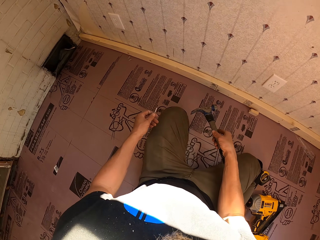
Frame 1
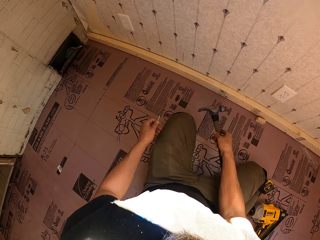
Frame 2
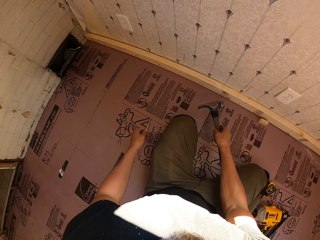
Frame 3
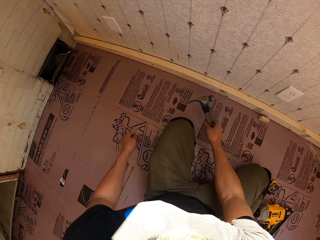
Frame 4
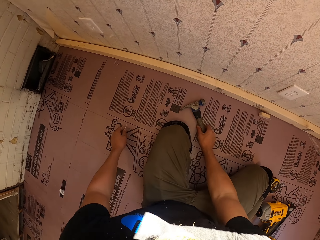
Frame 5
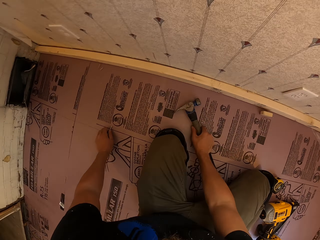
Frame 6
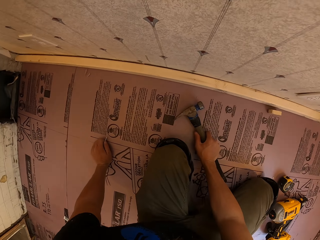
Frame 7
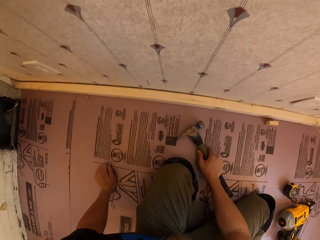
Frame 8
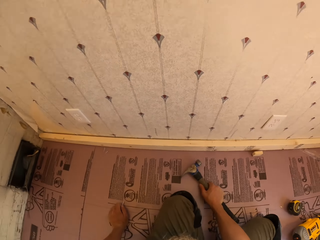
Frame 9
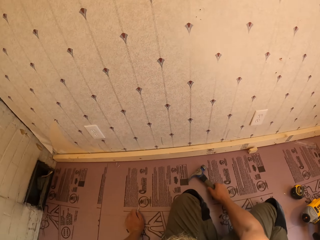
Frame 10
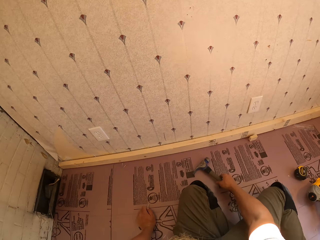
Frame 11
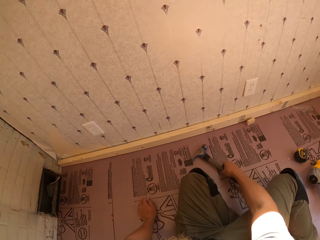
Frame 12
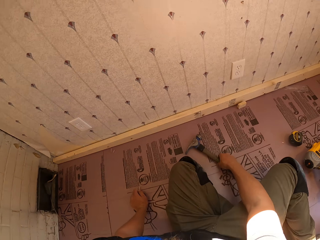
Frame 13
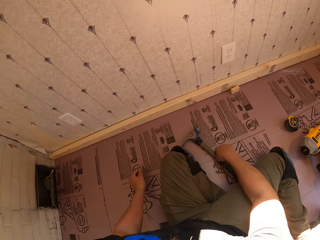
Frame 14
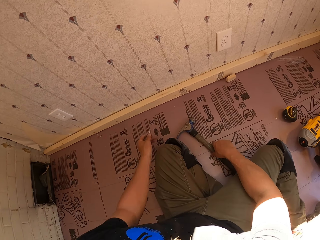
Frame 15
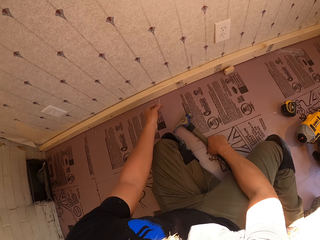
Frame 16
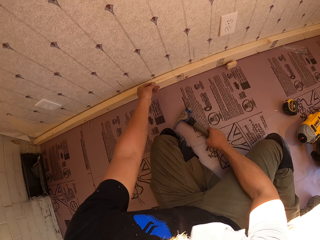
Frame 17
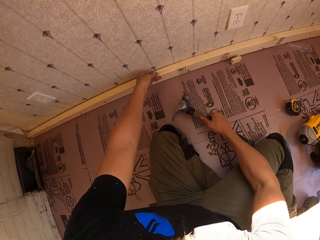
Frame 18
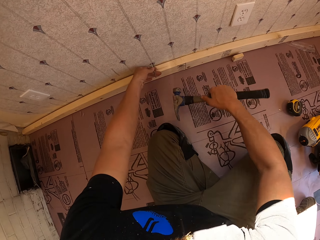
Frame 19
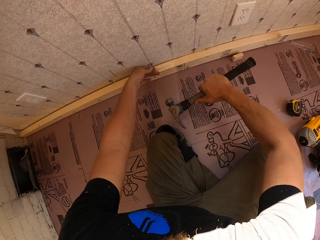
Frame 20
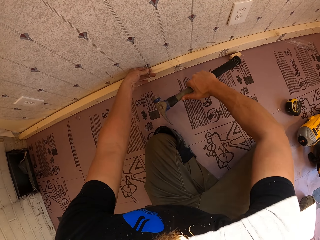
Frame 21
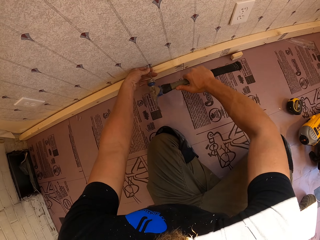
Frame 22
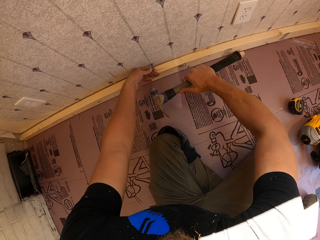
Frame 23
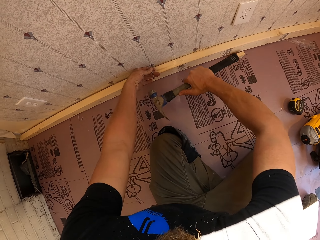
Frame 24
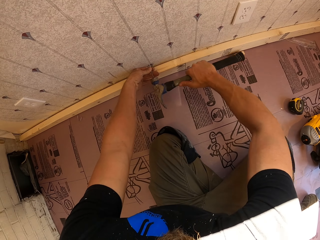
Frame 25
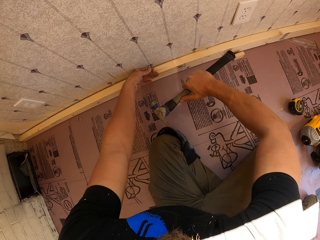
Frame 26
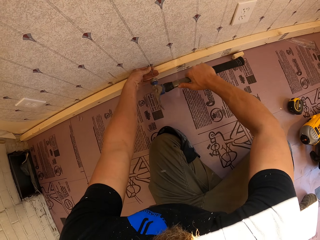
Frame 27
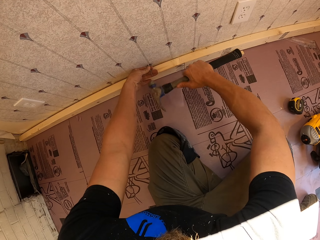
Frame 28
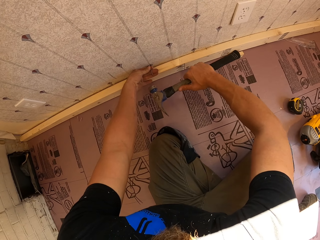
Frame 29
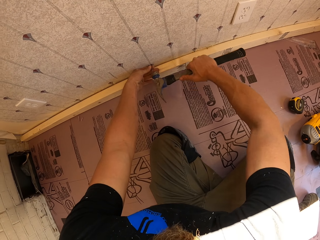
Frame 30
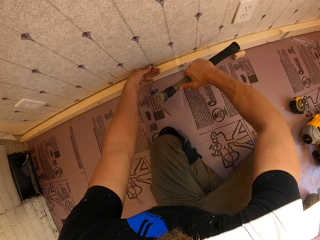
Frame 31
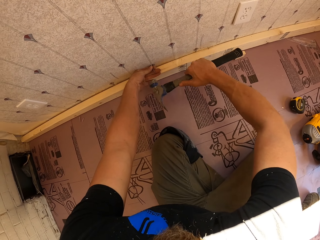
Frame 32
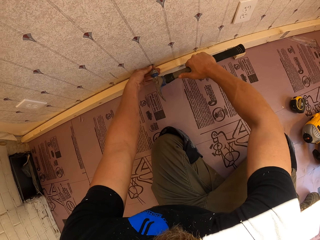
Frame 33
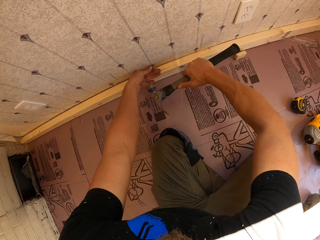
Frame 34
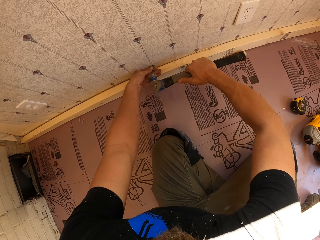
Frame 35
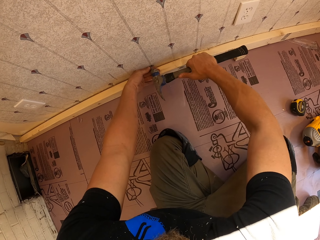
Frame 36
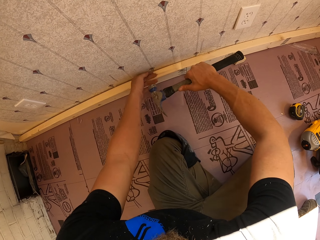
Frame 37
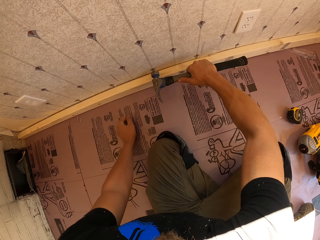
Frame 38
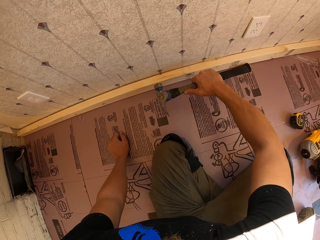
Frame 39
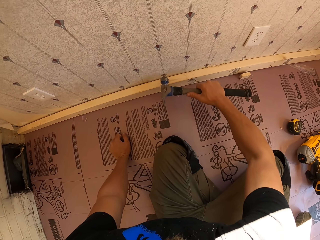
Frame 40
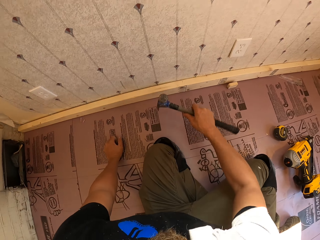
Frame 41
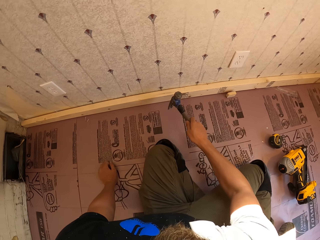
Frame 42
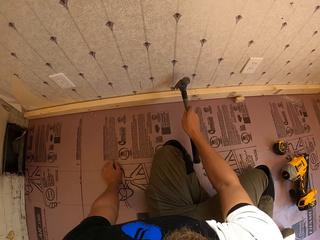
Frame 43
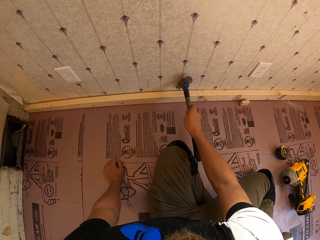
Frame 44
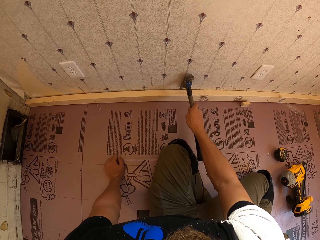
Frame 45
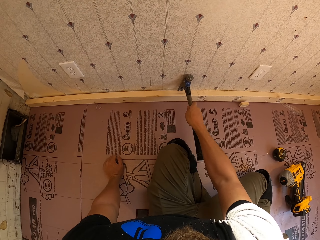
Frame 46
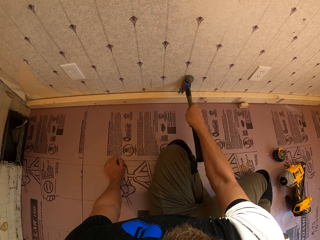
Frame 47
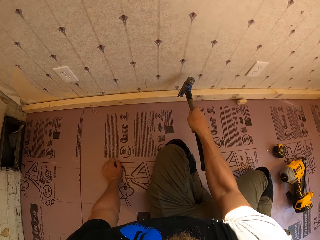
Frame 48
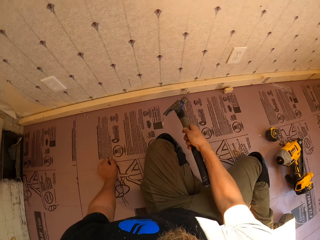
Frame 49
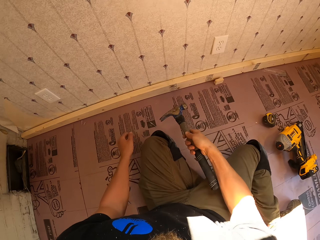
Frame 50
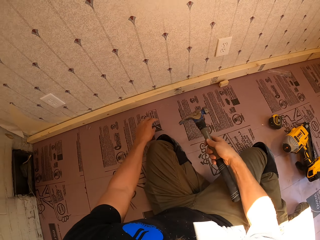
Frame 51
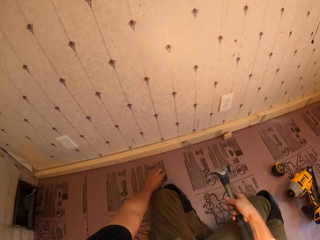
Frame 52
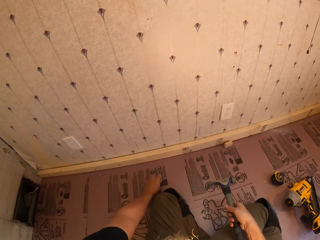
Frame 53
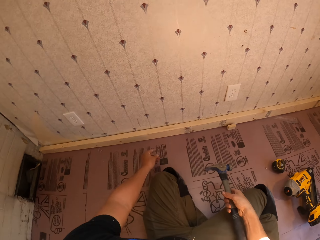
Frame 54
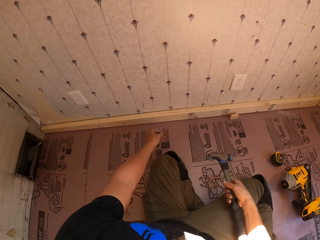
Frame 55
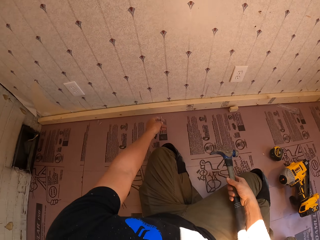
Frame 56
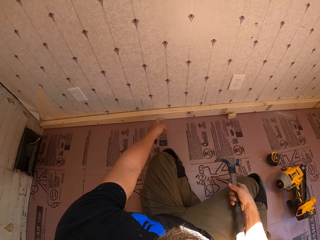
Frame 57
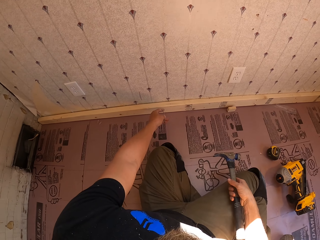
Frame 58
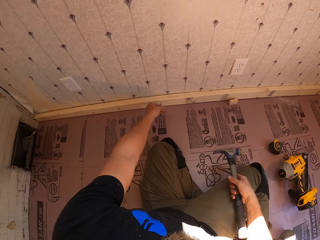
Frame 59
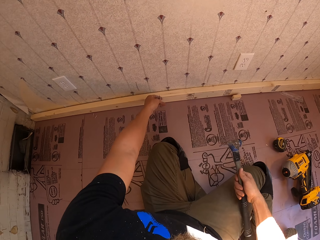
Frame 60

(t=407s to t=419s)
The camera wearer puts the hammer on the floor. They place a nail on the floor. They sit on the floor. They place the nail on the wall. They pick the hammer from the floor. They hammer the nail into the wall with the hammer. They remove their hand from the nail. They hit the nail with the hammer. They place their hand on the floor. They tilt the hammer. They remove the nail from the wall with the hammer. They pick the nail from the floor.

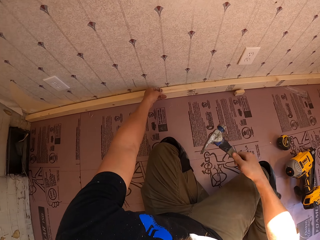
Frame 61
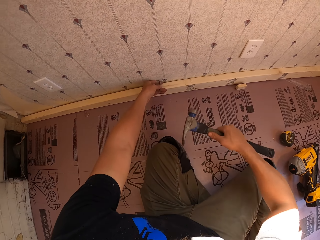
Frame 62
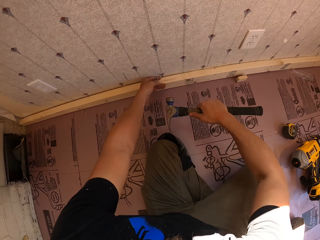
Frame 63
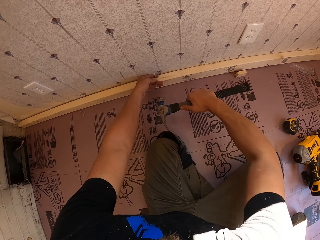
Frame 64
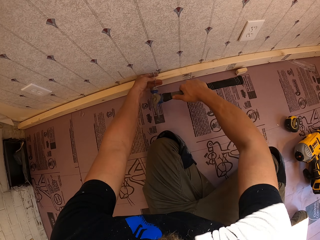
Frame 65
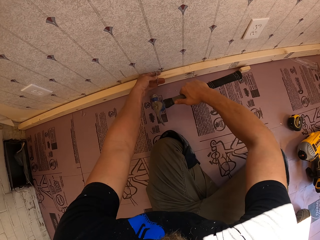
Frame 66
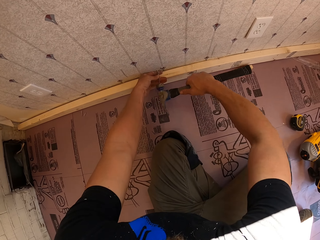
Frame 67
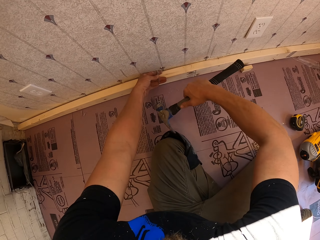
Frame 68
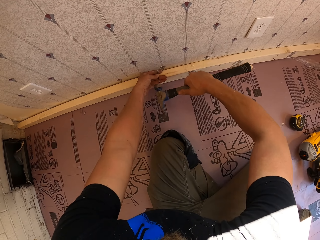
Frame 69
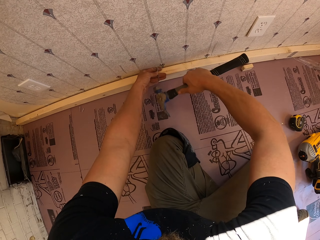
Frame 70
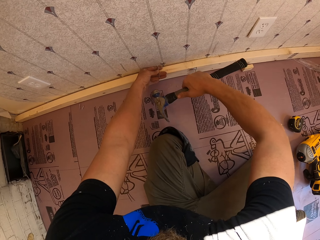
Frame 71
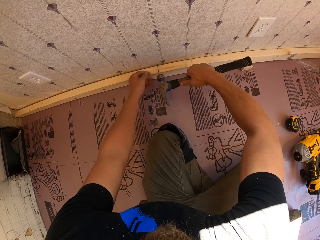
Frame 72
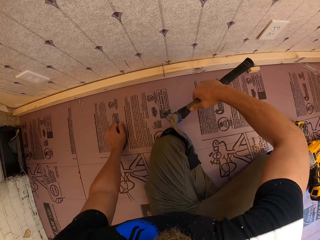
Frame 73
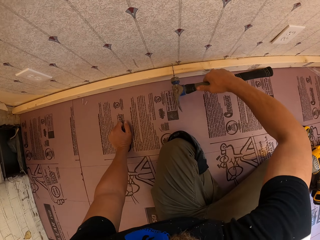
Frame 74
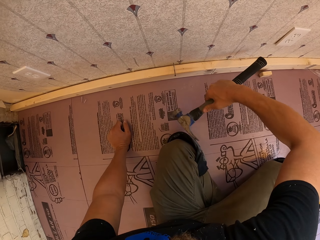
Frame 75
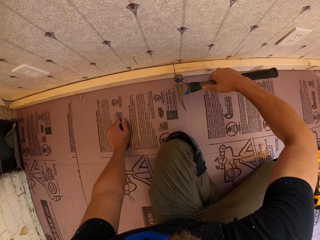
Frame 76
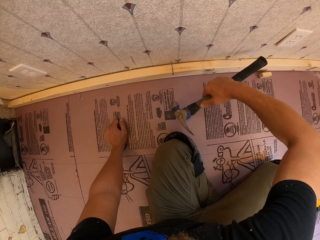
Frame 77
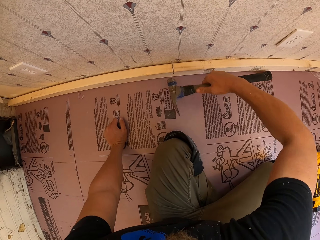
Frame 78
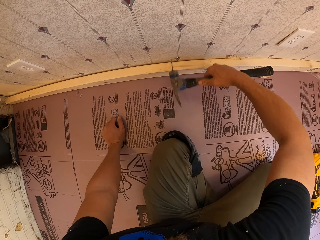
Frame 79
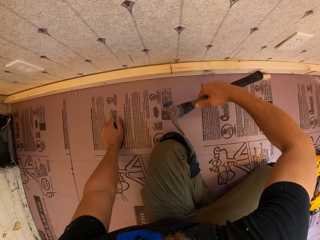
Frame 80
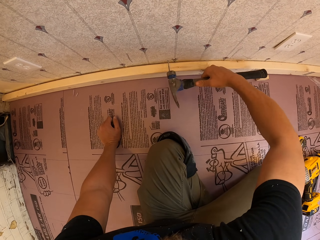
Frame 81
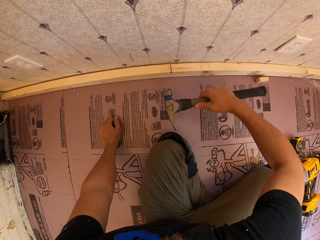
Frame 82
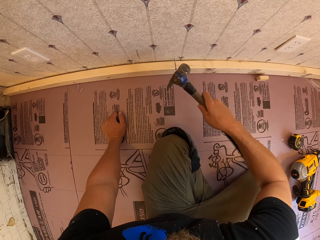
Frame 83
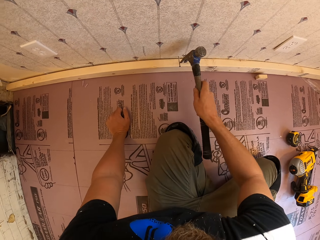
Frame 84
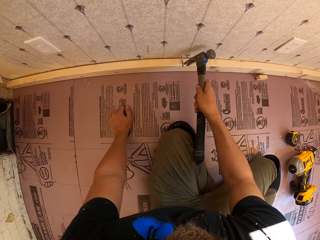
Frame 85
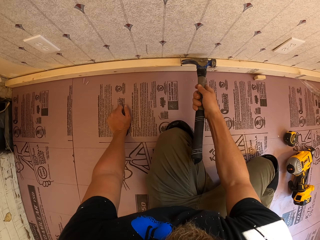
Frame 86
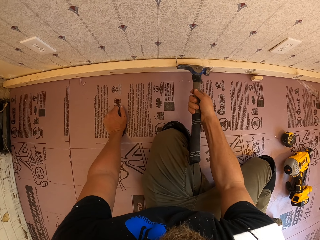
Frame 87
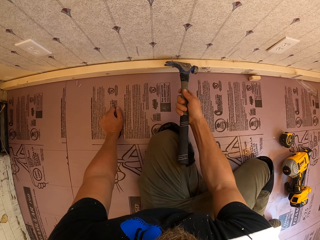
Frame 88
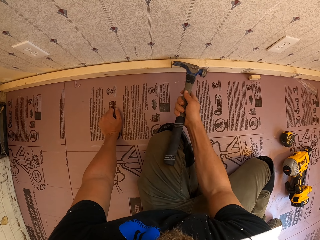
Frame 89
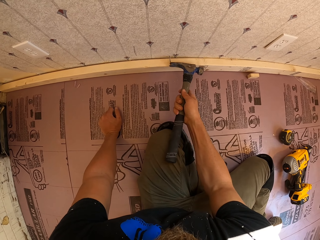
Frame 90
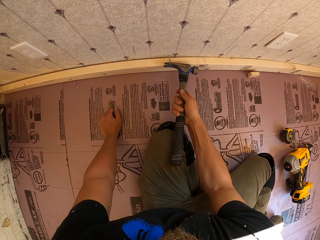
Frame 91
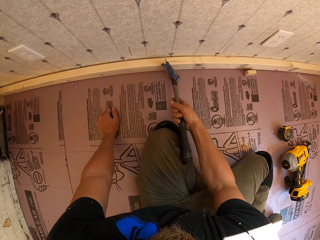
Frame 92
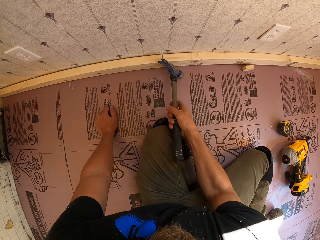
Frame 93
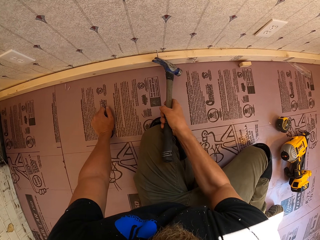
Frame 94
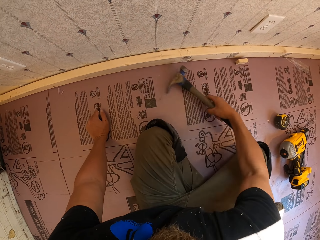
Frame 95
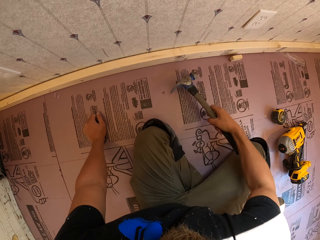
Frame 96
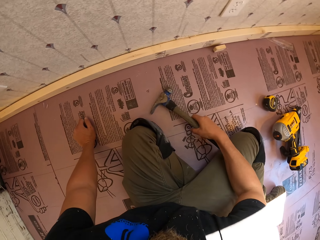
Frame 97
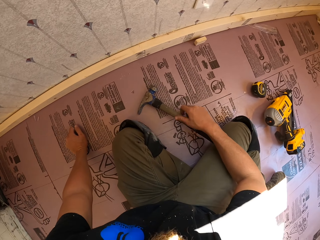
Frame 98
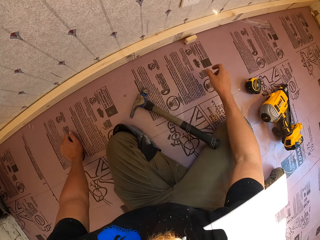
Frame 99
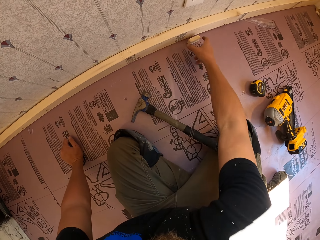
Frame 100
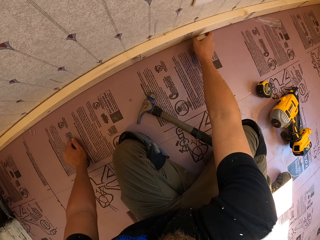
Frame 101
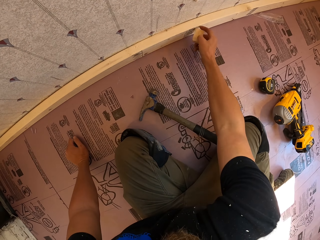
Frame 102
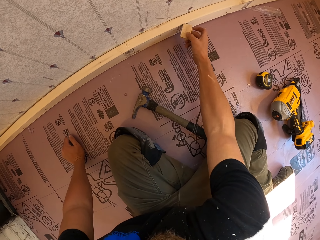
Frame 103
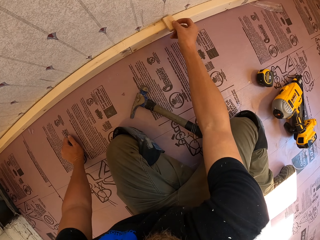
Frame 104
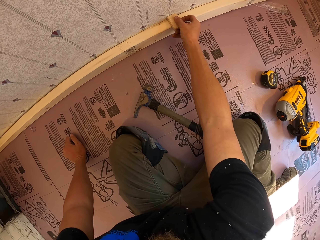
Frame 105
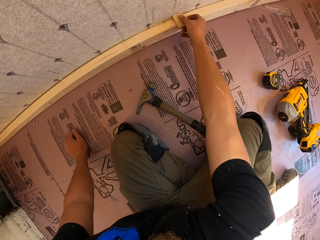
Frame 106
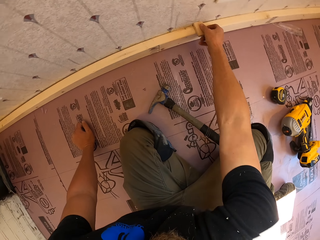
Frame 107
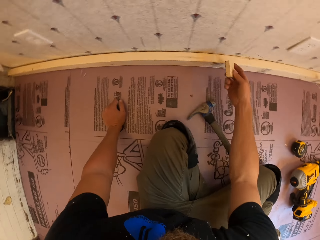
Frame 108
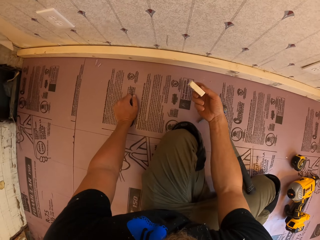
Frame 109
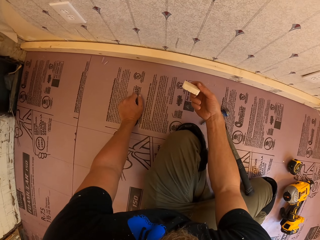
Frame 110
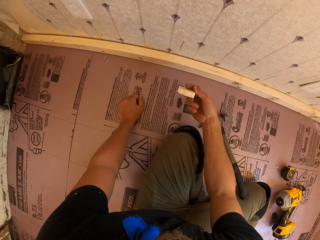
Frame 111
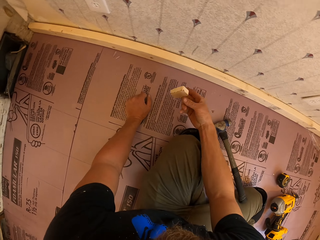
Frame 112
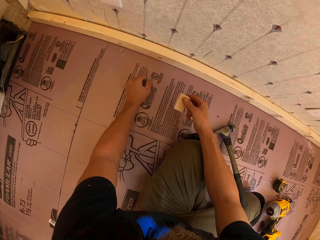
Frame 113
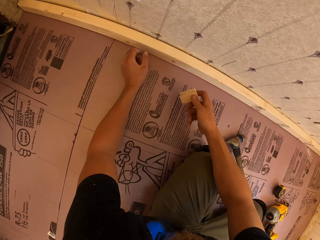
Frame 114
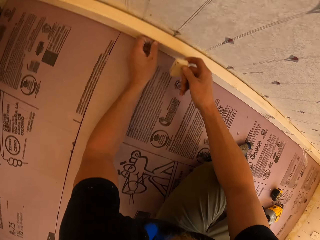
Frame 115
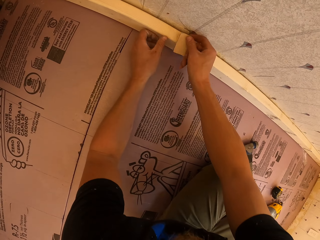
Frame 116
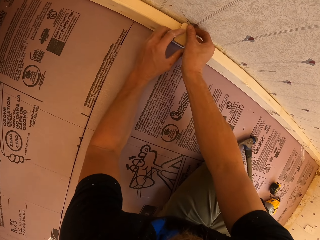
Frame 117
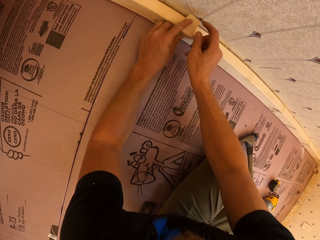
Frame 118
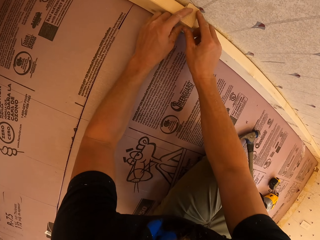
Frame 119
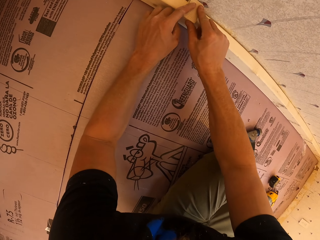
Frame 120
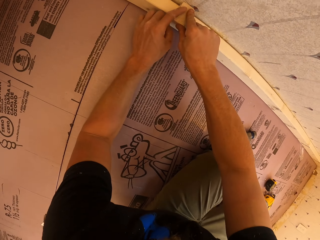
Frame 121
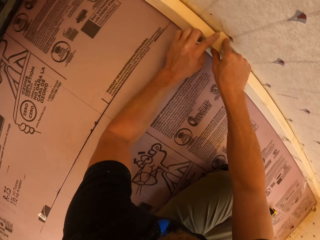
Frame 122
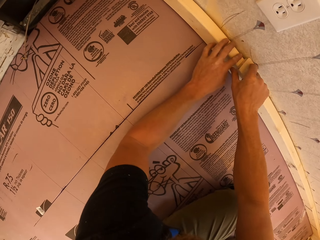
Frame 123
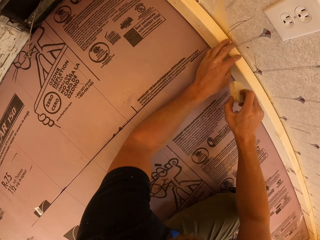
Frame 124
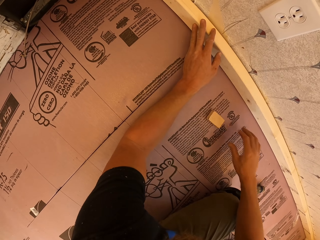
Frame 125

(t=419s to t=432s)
The camera wearer places a nail on the wall. They hammer the nail into the wall with a hammer. They place their hand on the floor. They tilt the hammer. They remove the nail from the wall with the hammer. They pick the hammer from the floor. They take a piece of wood from the floor. They put the piece of wood on the timber. They pick the wood from the wood. They tilt the wood. They put the piece of wood on the timber.
